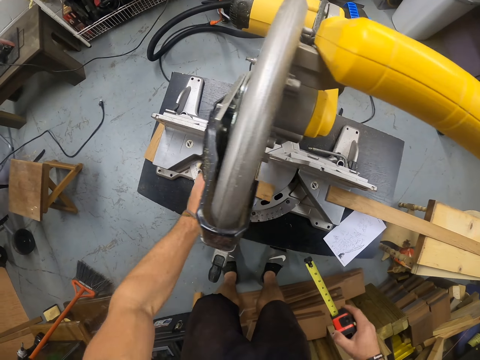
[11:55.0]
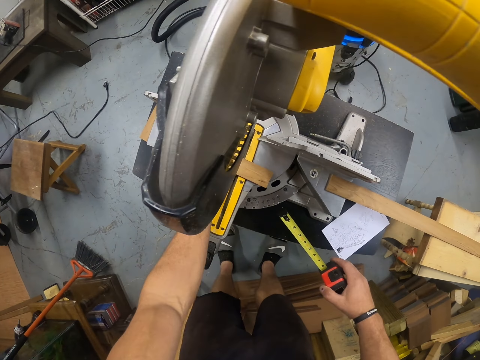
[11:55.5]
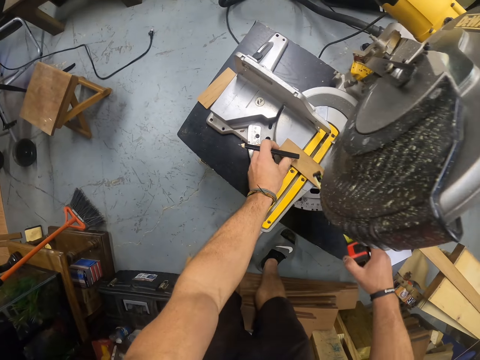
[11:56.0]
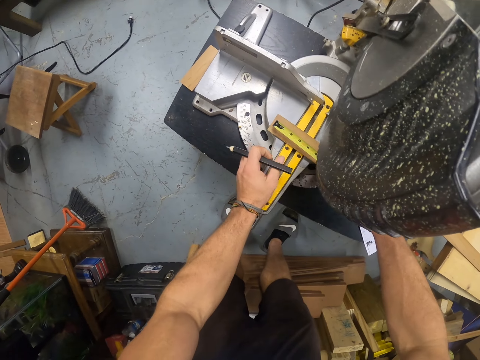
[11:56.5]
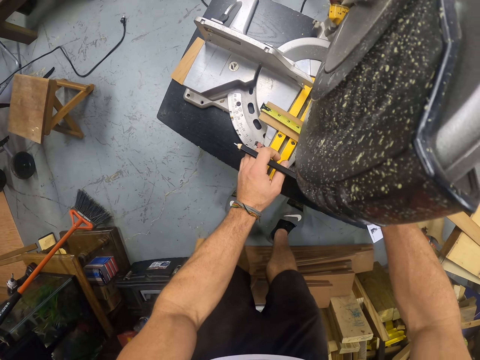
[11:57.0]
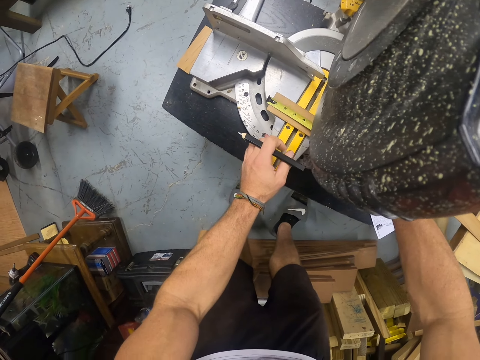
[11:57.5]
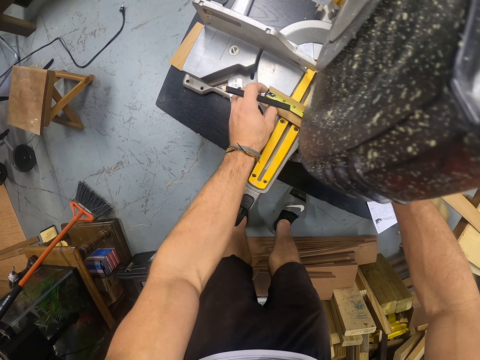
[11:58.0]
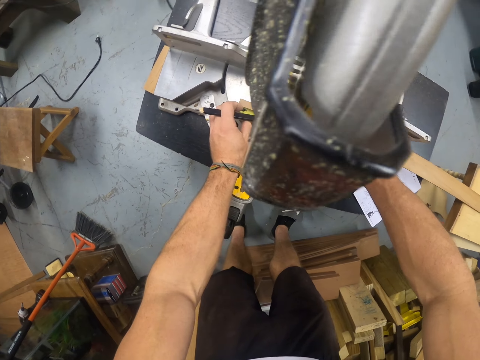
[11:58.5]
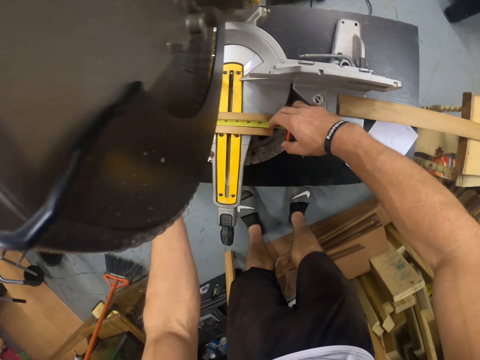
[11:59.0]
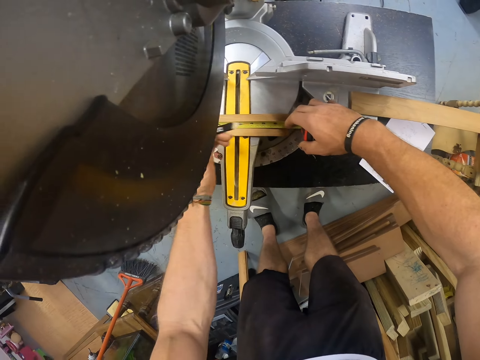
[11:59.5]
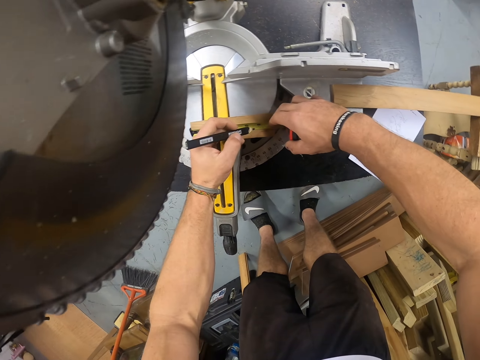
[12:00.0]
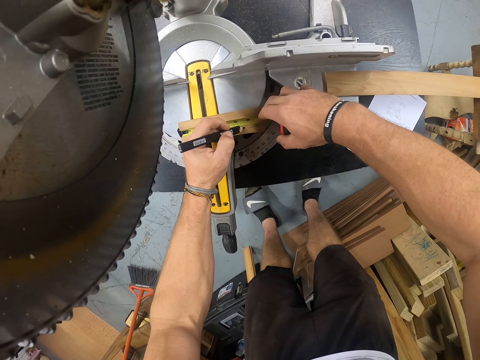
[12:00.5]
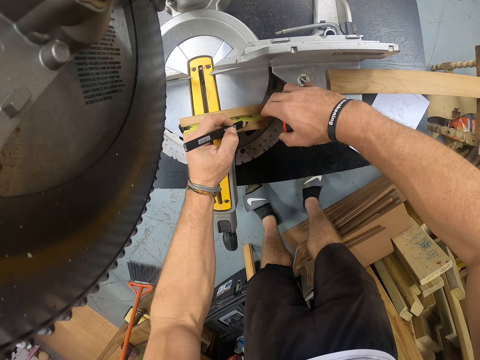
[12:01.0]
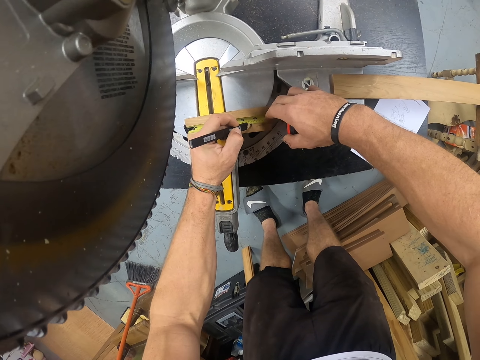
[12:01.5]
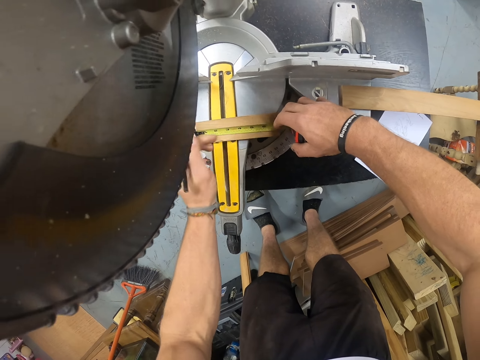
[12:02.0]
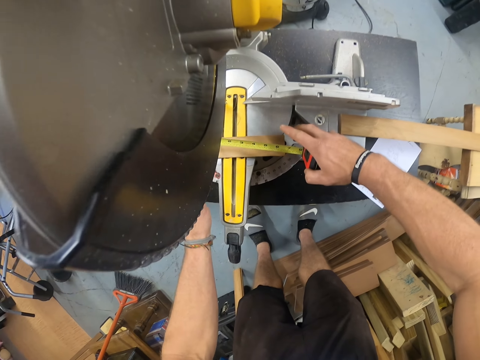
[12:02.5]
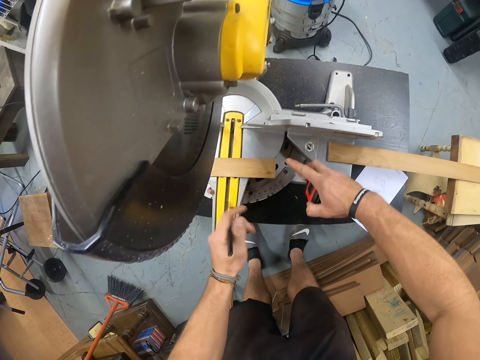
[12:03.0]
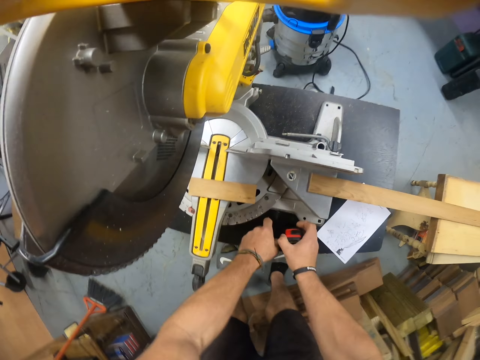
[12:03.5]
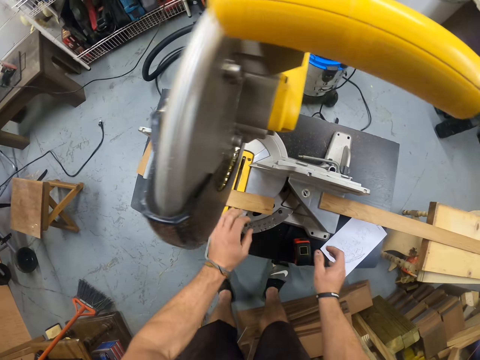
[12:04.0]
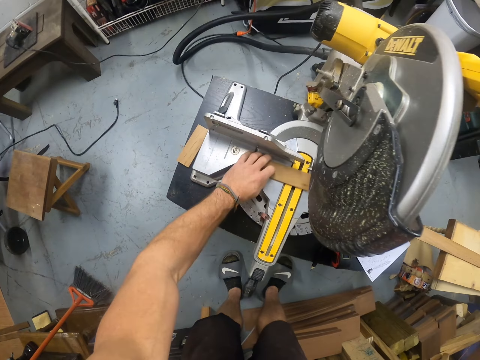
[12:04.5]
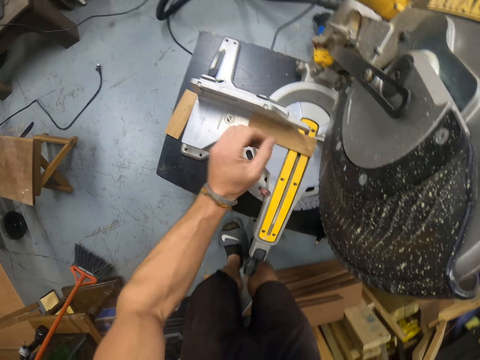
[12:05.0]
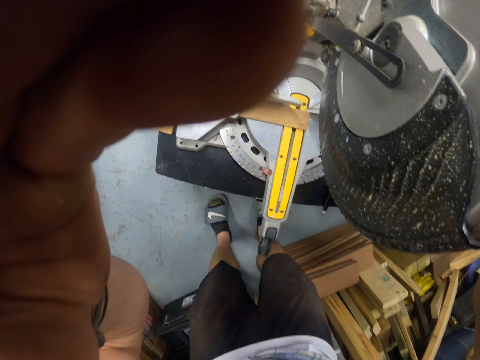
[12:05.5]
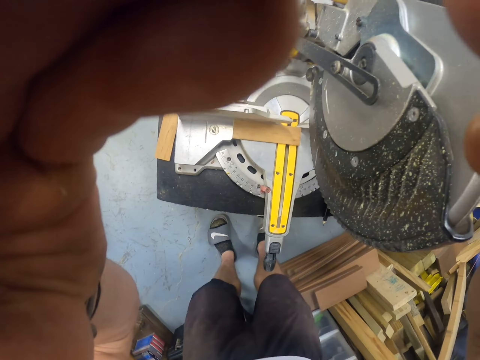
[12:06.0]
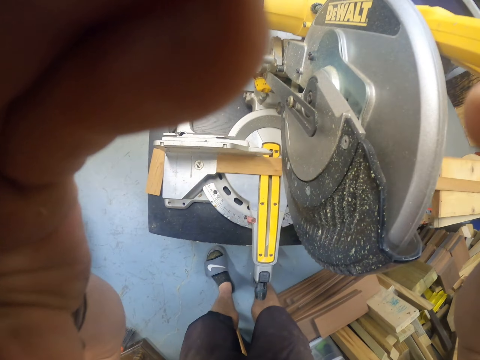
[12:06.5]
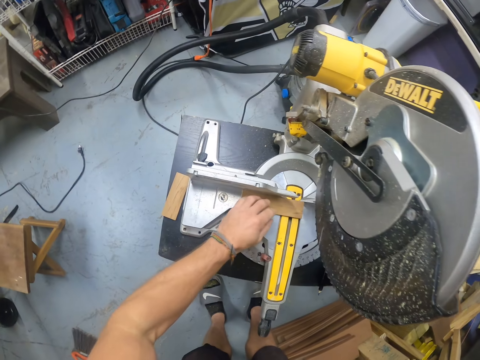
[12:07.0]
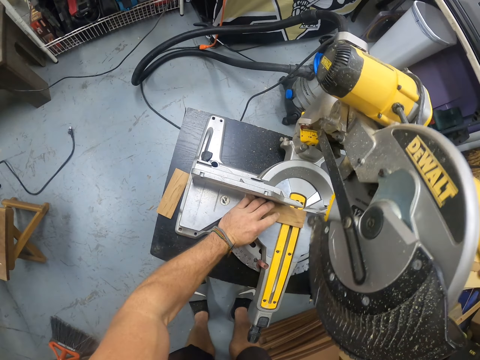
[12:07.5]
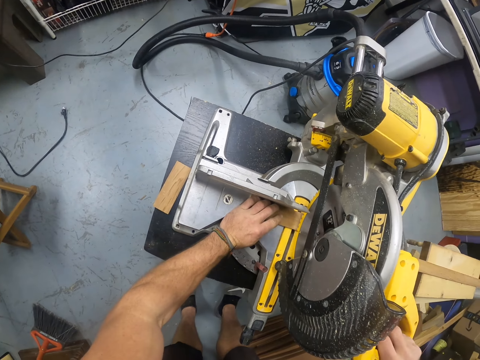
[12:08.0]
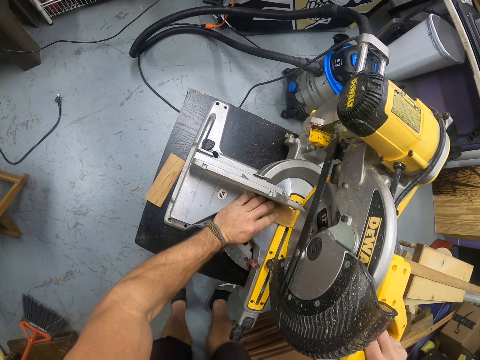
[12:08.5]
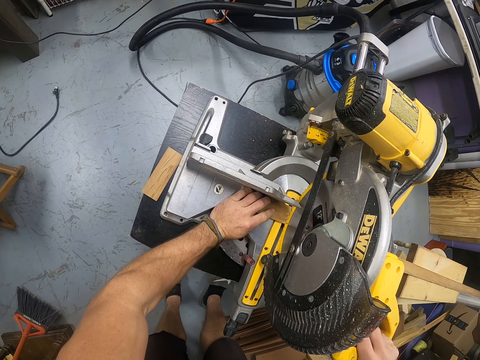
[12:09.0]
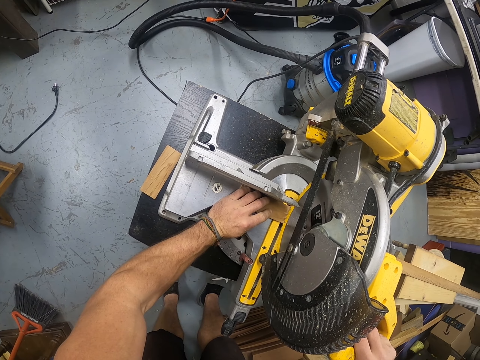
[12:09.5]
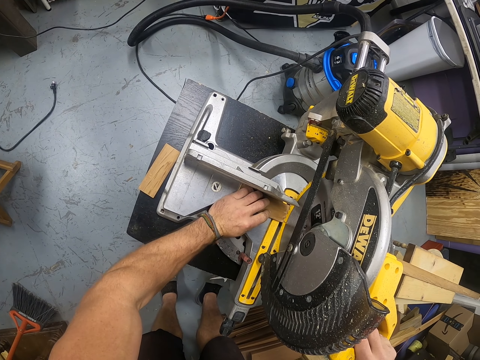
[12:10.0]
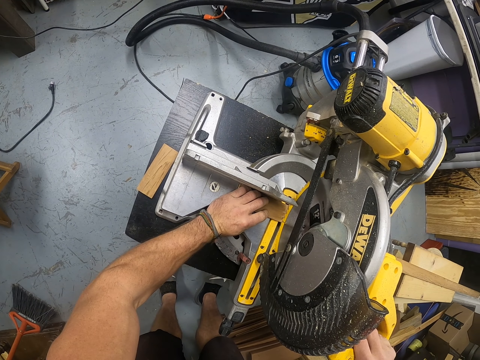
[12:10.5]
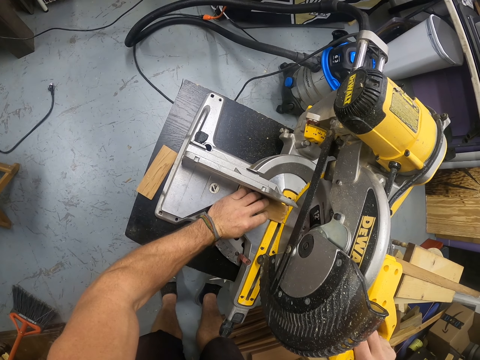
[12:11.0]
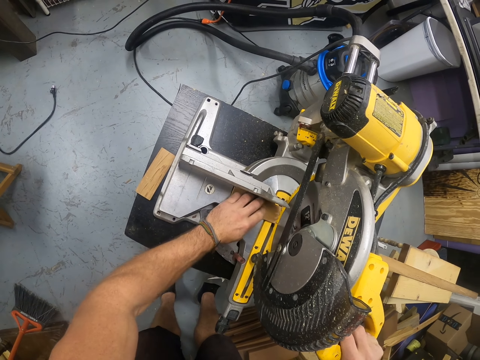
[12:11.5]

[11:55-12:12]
The camera wearer drops the piece of wood in his left hand on the table of the miter saw or cutting machine. He measures the piece of wood with the measuring tape in his right hand. He marks the piece of wood with the pencil in his left hand. He drops the pencil in his left hand on the table. He drops the measuring tape in his right hand on the table. He moves the piece of wood on the table of the miter saw with his left hand. He cuts the piece of wood with the cutting machine. He adjusts his camera with both hands. He touches the face with the hand. He cuts the piece of wood with the miter saw with his right hand.

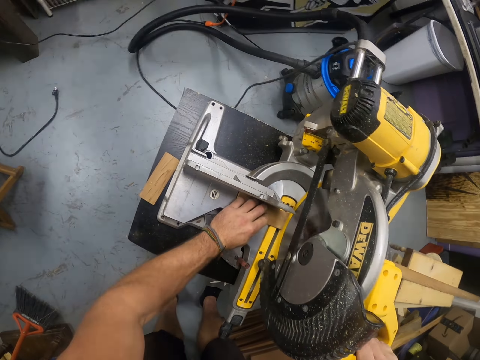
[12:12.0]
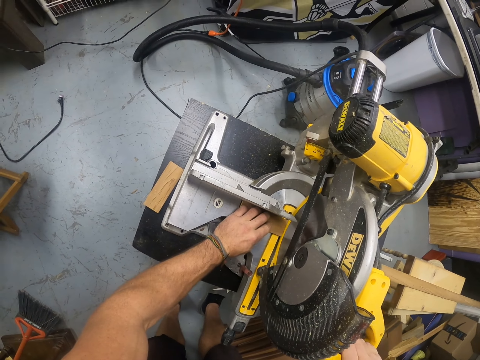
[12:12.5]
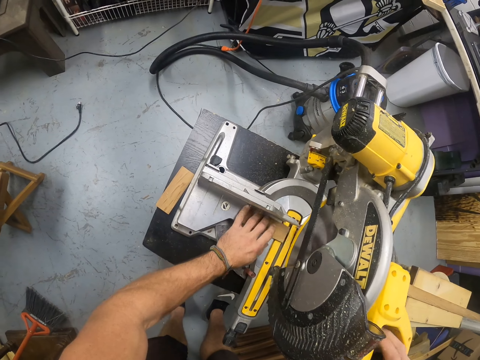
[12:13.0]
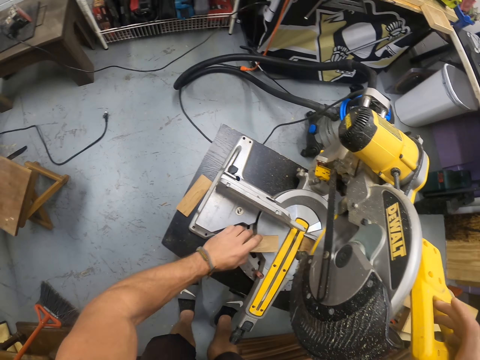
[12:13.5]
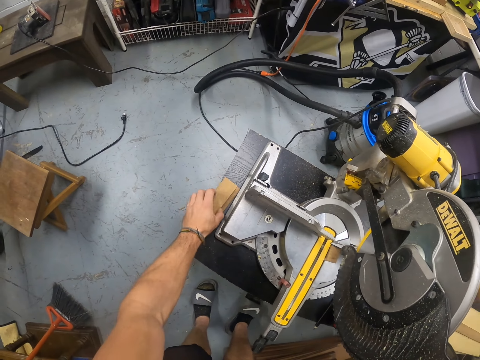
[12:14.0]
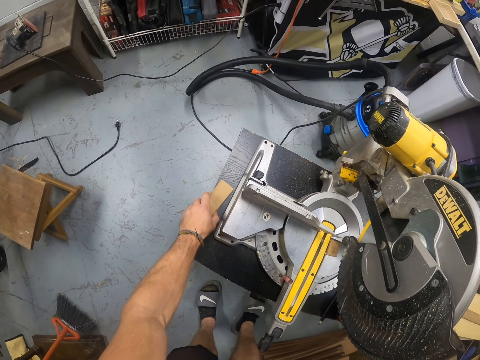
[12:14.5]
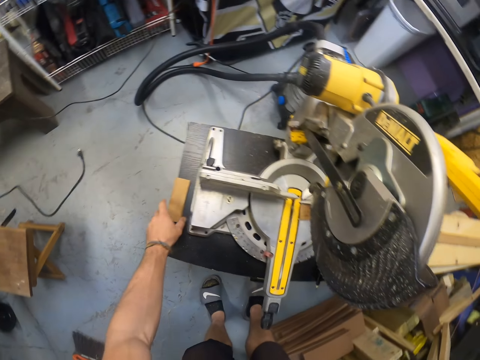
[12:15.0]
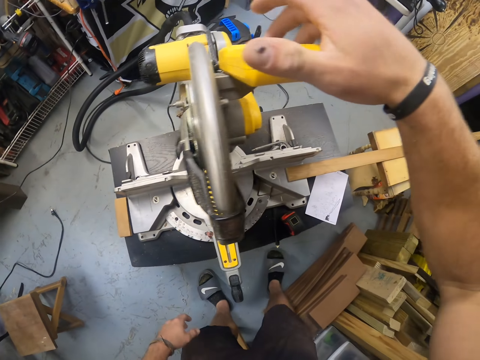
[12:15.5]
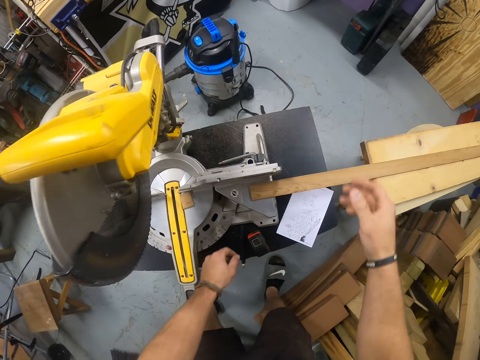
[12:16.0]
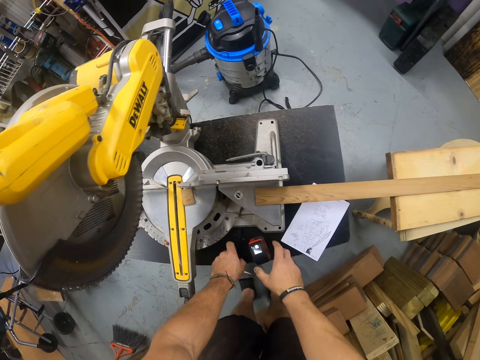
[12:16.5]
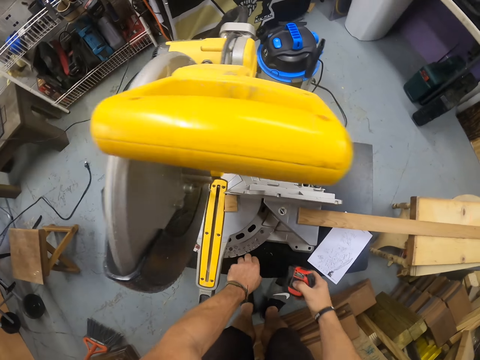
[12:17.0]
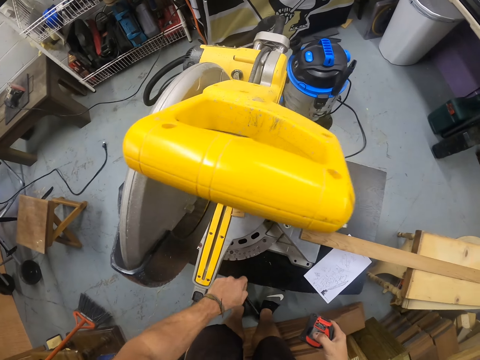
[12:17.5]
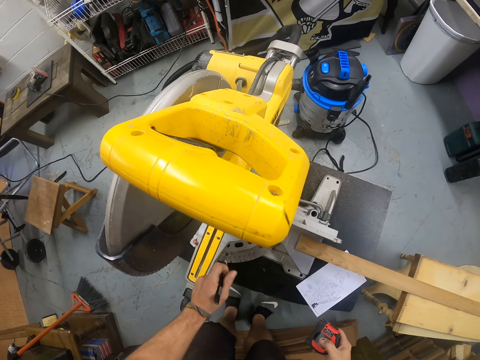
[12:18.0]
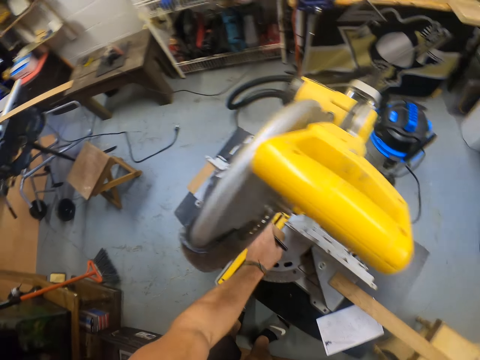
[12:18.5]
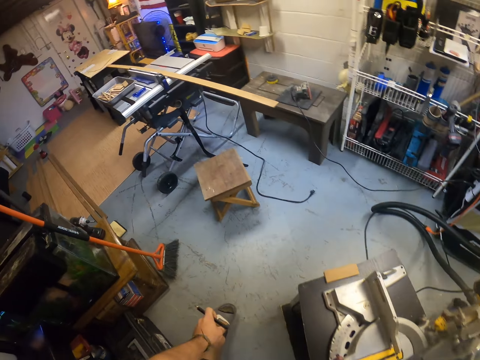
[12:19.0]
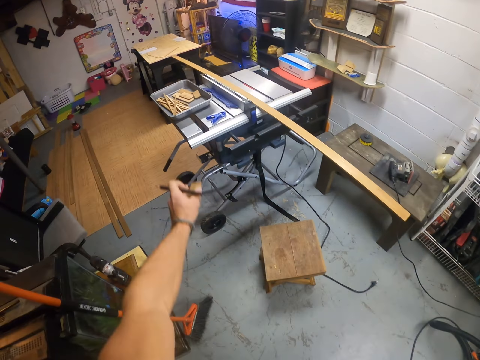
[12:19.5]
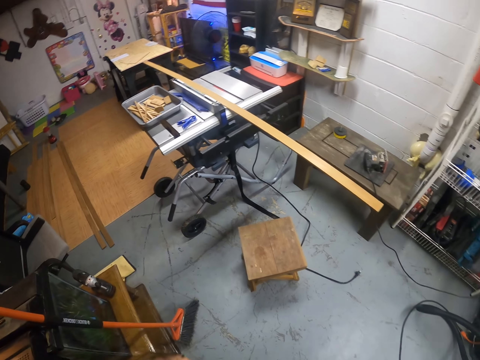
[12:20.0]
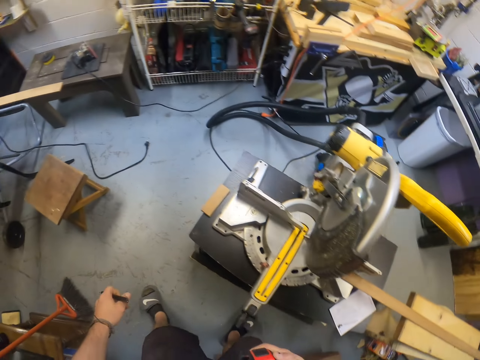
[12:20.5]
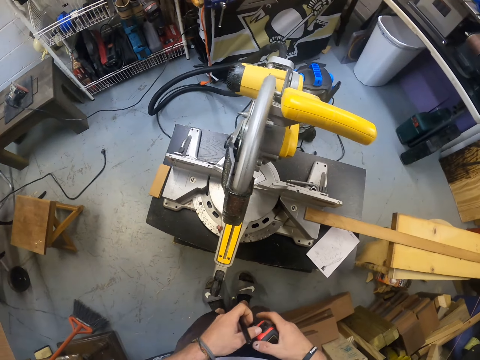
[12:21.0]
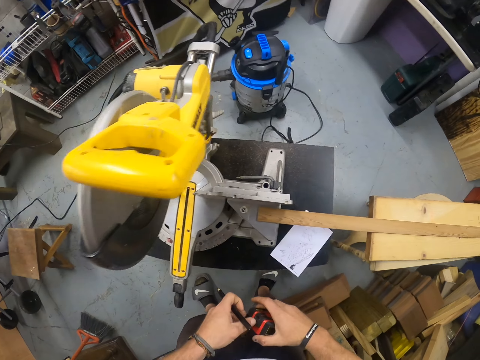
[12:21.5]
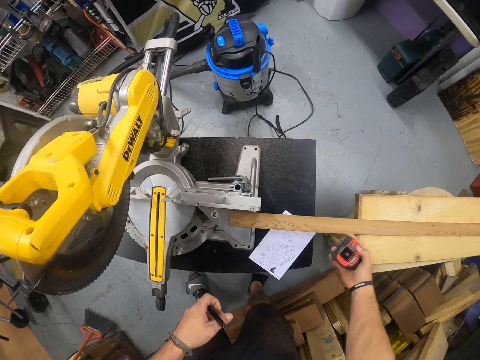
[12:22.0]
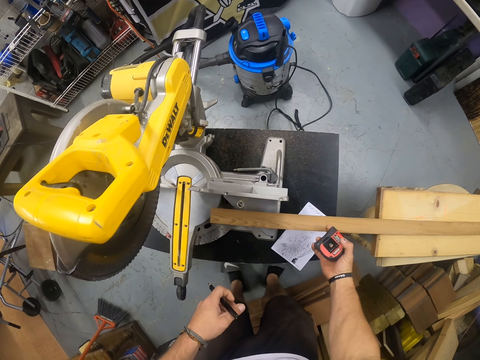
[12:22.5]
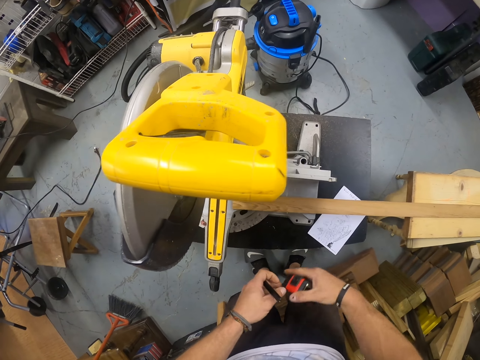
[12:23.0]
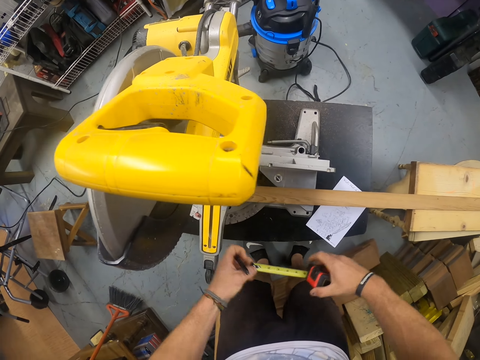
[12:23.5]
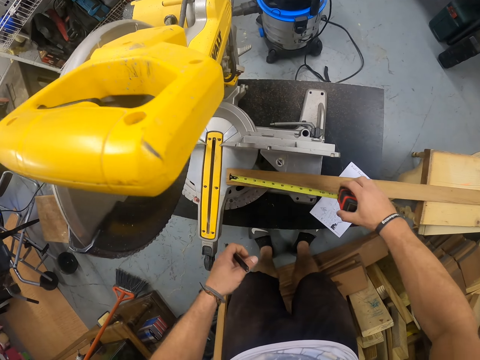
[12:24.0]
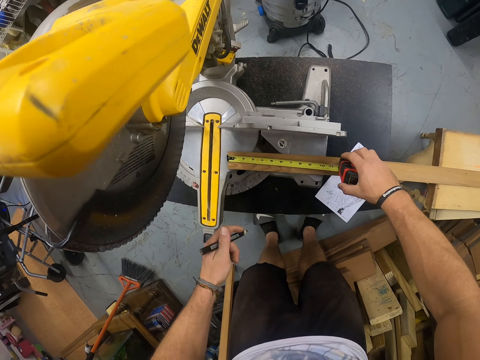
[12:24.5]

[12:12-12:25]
The camera wearer raises the handle of the miter saw with his right hand. He removes the piece of wood from the table of the miter saw with his left hand. He drops the piece of wood in his left hand on the piece of wood on the table. He moves the pieces of wood on the table with his left hand. He picks up the pencil on the table with his left hand. He picks up the measuring tape or tape measure on the table with his right hand. He picks up a piece of wood on the table of the miter saw with his left hand. He throws the piece of wood in his left hand into the container on the table saw. He throws a pencil in the container. He moves the piece of wood on the table with his right hand. He pulls out the measuring tape with his left hand. He holds the tape measure. He measures the piece of wood with the measuring tape in his right hand.
